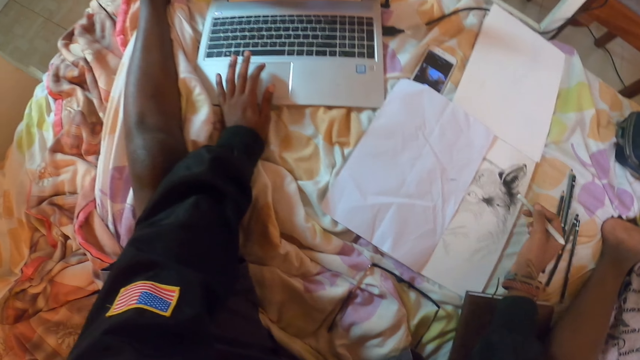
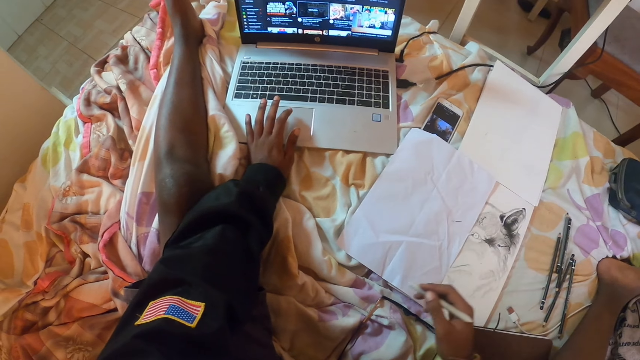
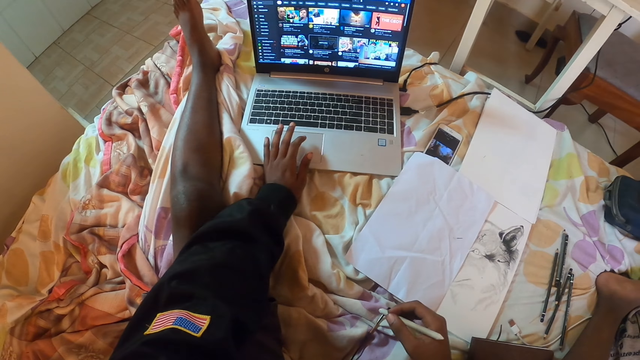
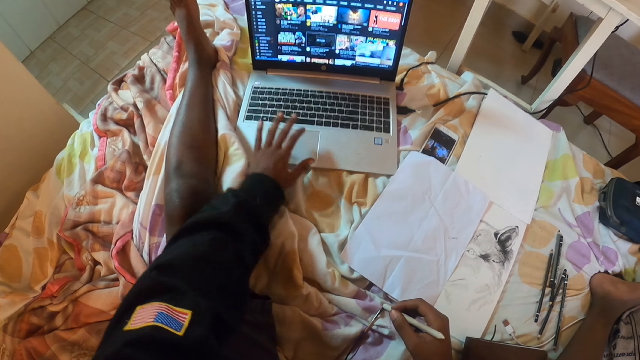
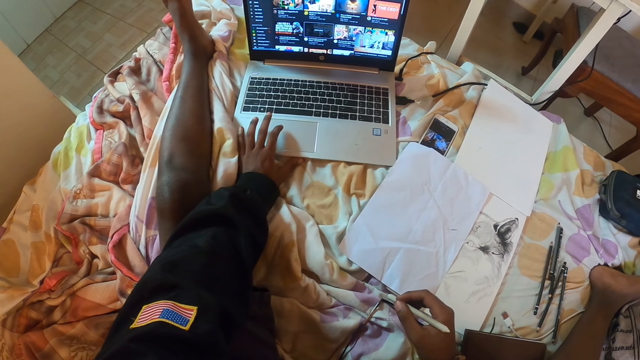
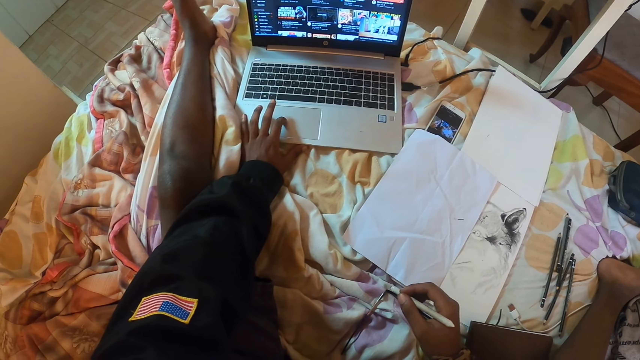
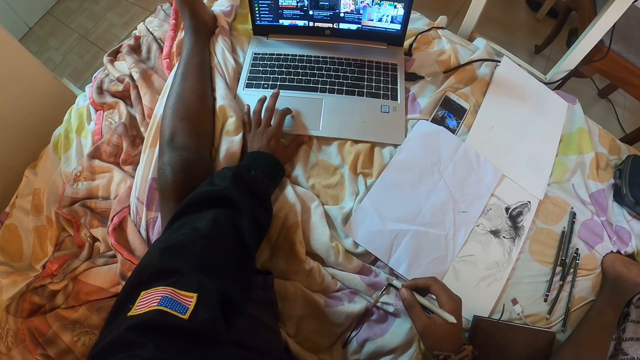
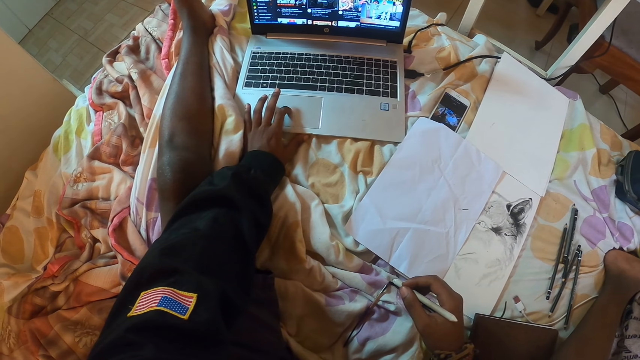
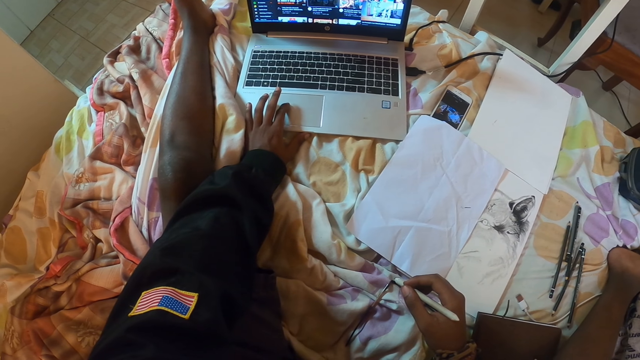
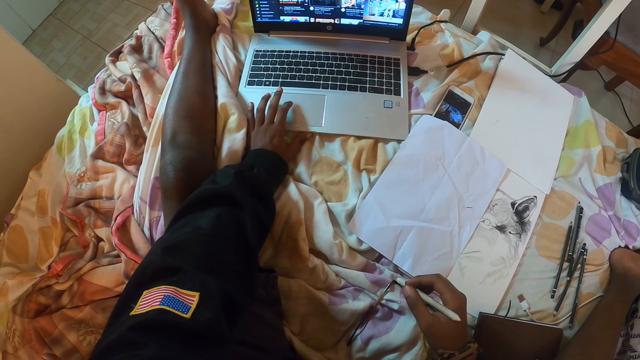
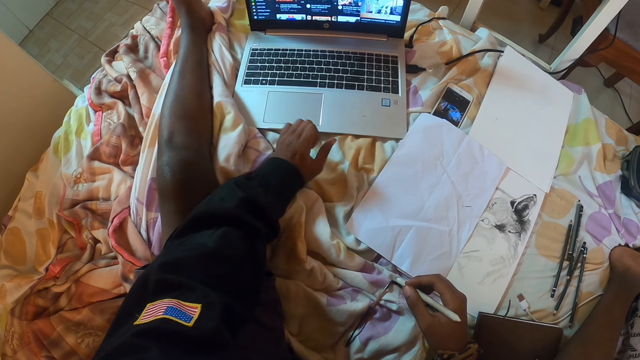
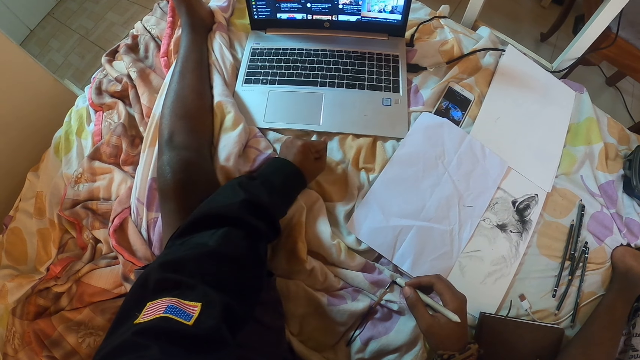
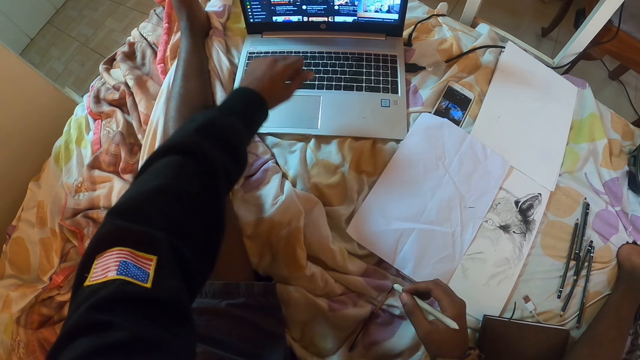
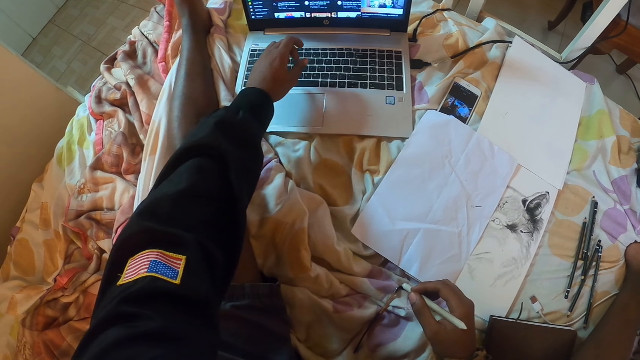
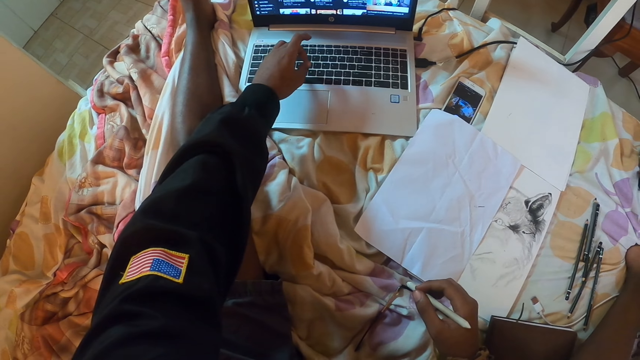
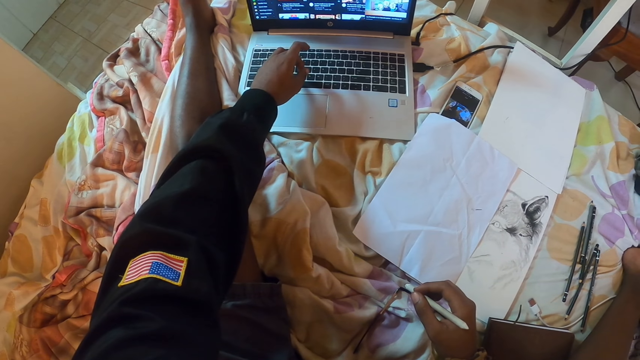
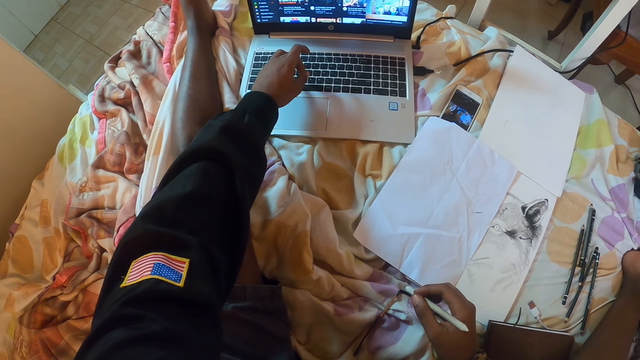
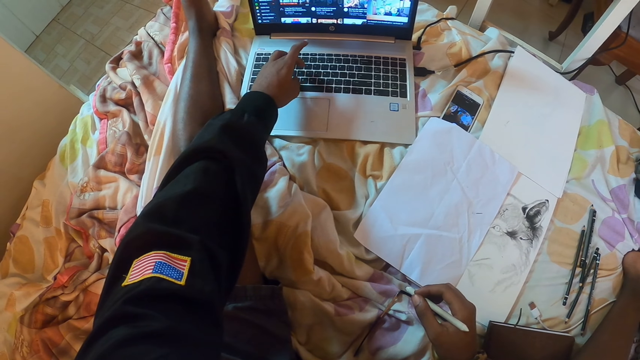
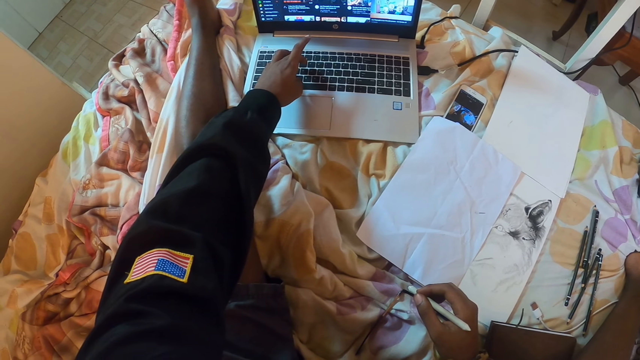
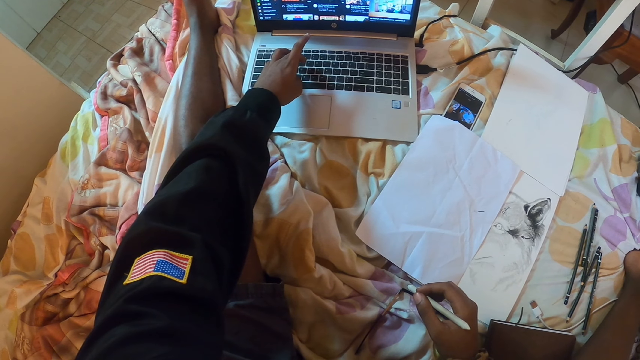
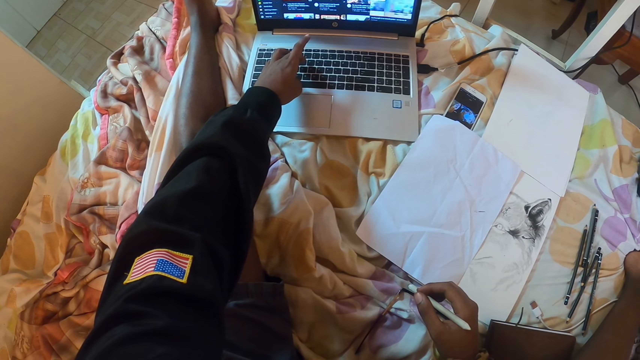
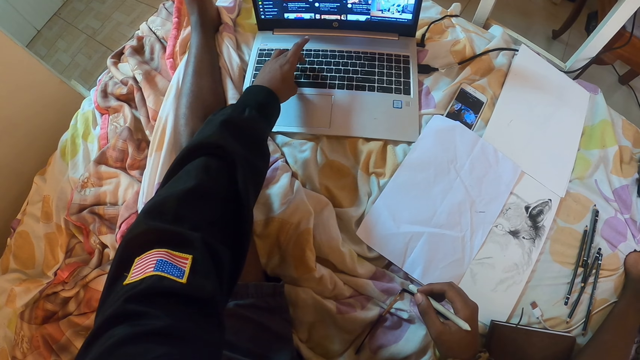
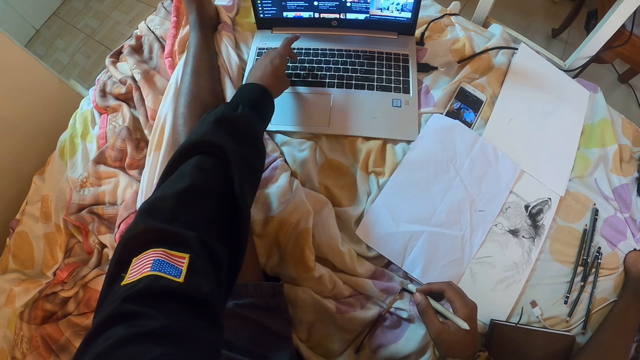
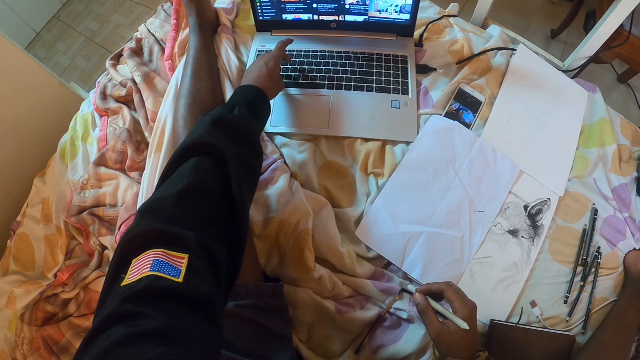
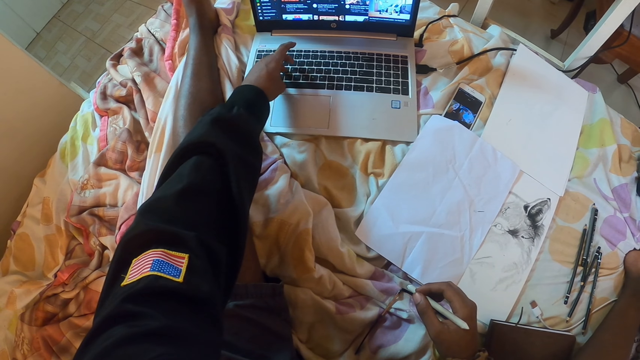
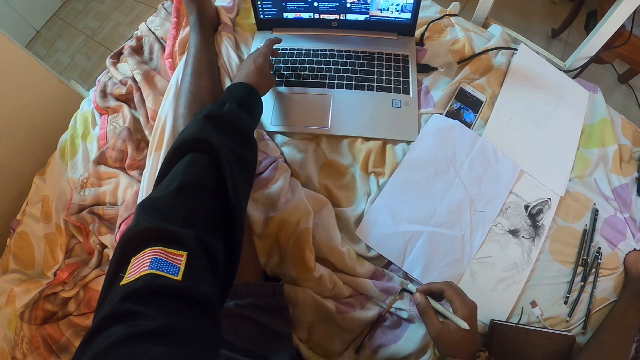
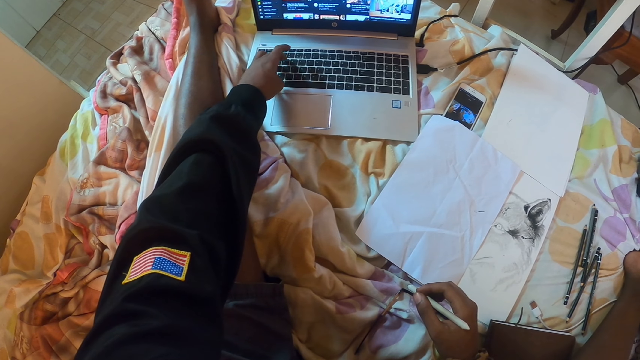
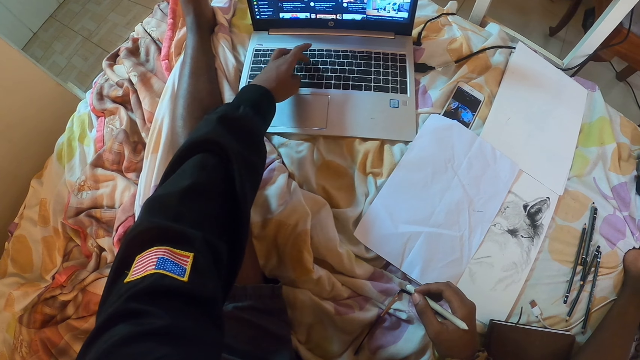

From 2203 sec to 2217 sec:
The camera wearer looks at the laptop. They operate the laptop with the hand. They touch a touchpad with the left hand. They look at the laptop. They type on the laptop with the left hand.

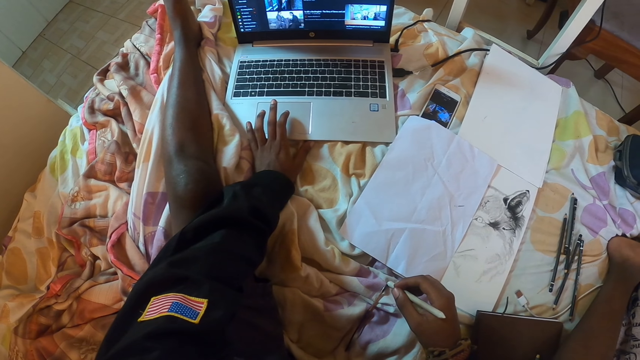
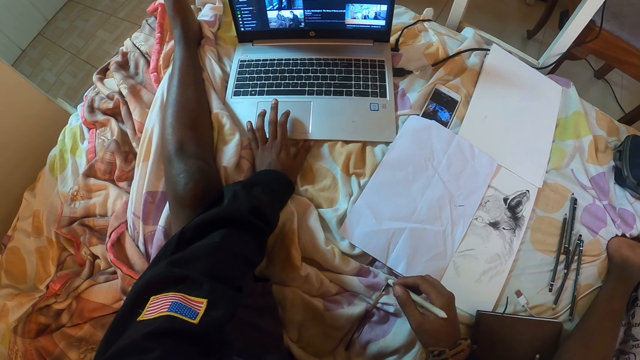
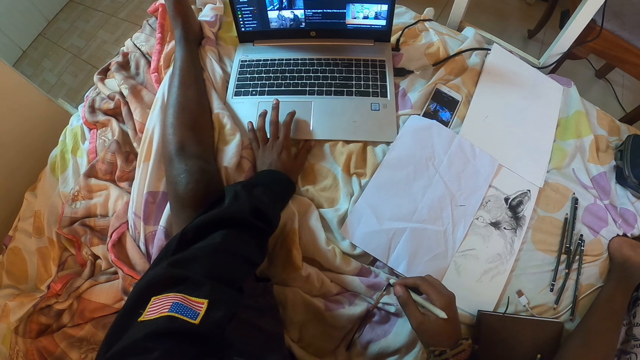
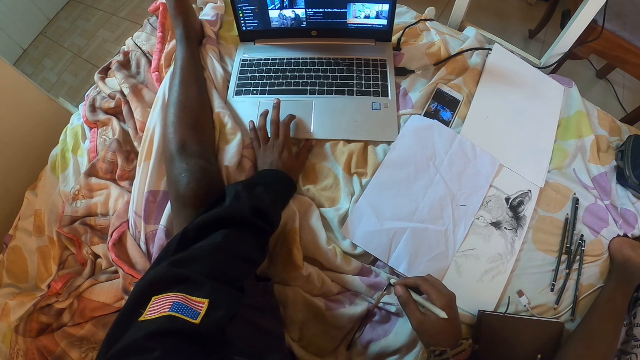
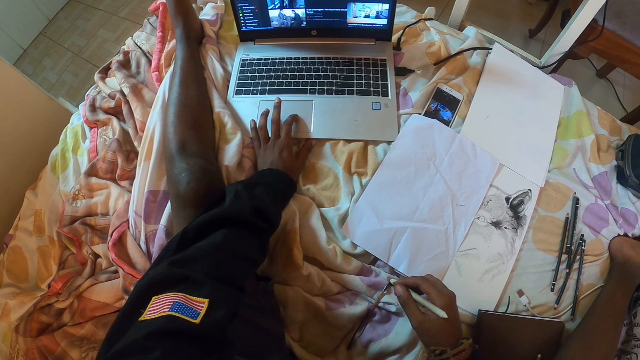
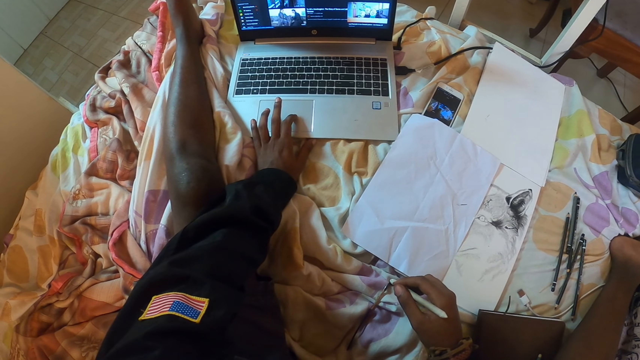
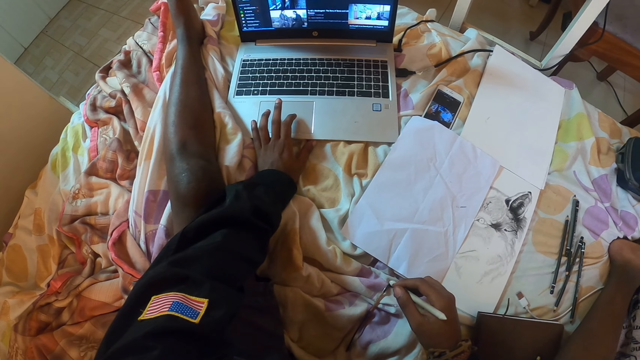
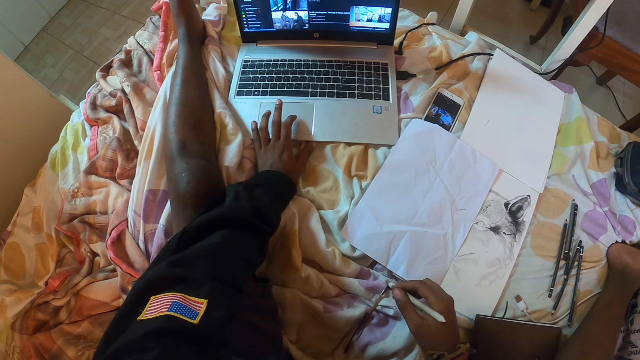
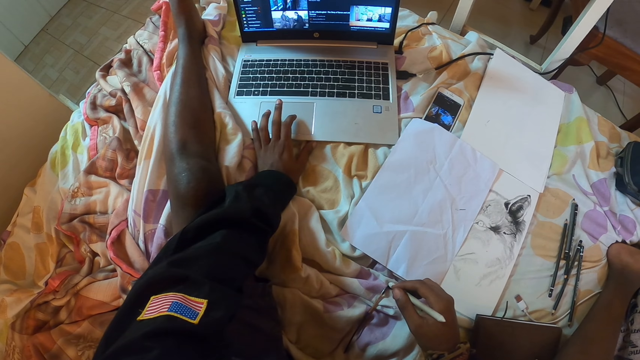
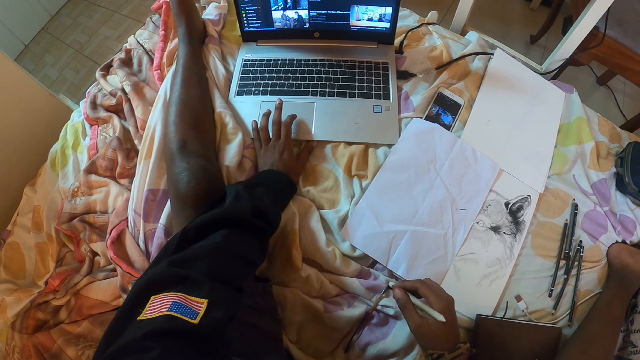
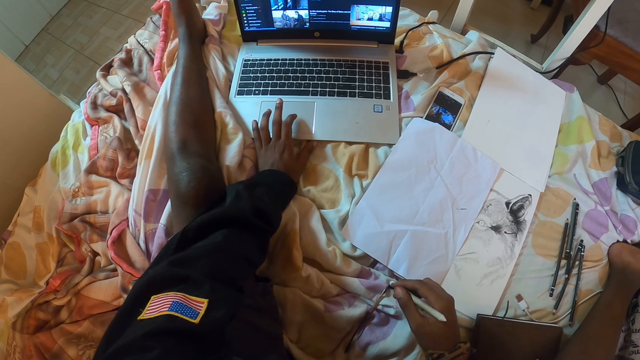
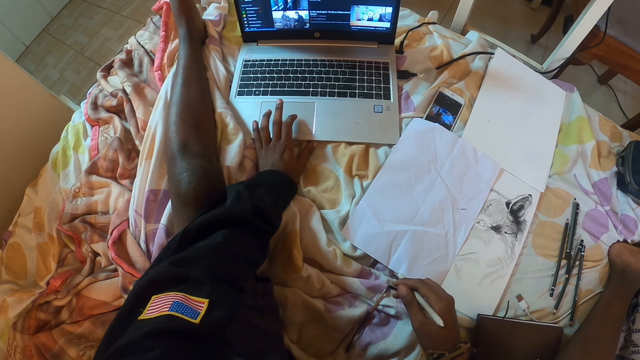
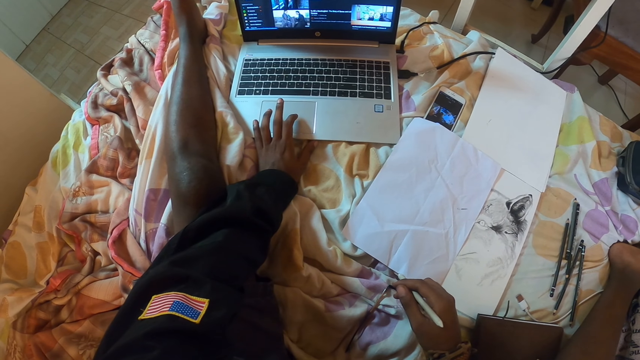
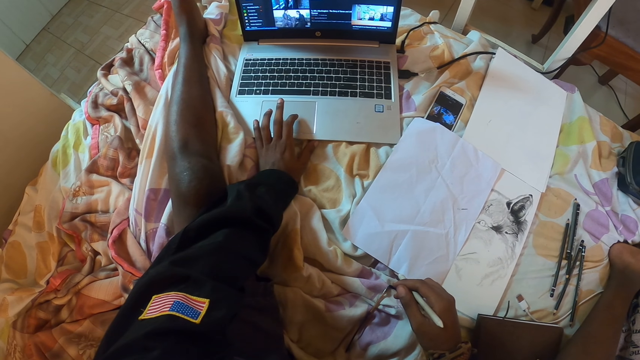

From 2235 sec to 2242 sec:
The camera wearer touches a touchpad with the left hand.
